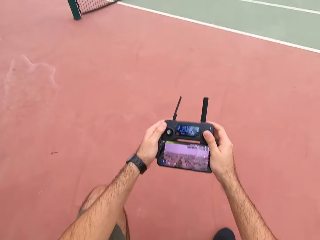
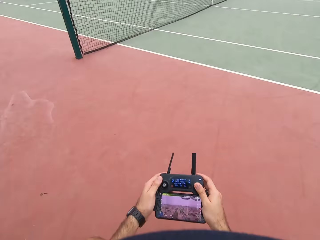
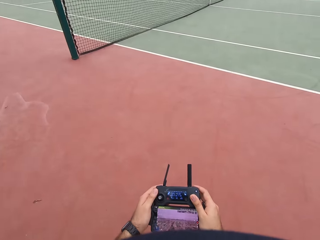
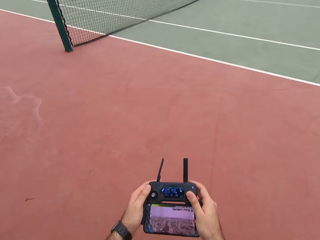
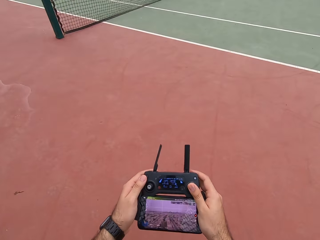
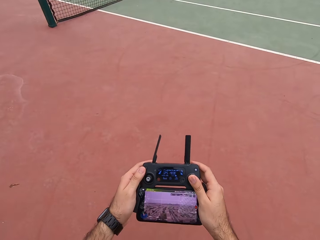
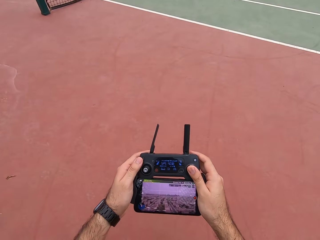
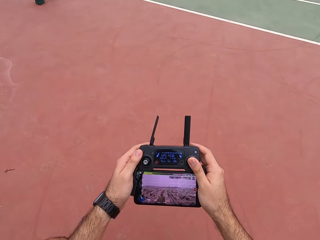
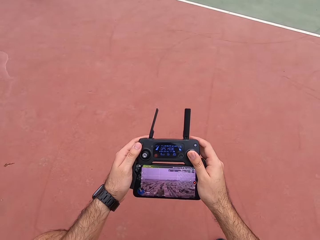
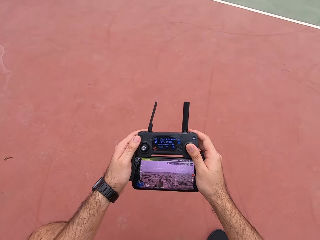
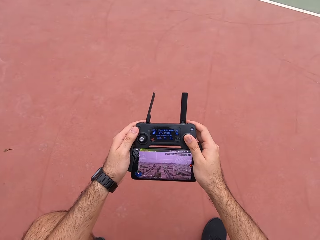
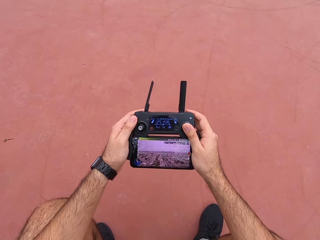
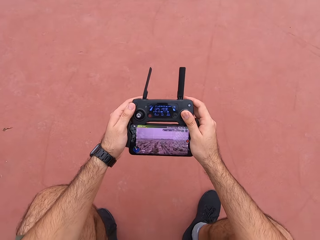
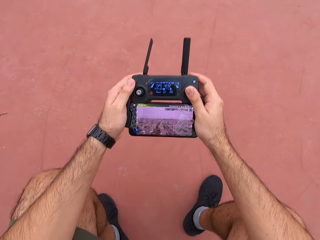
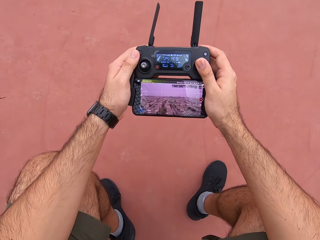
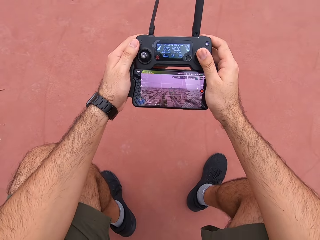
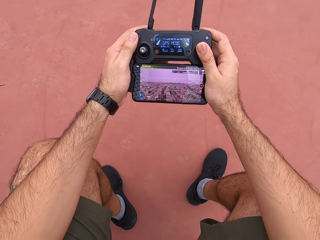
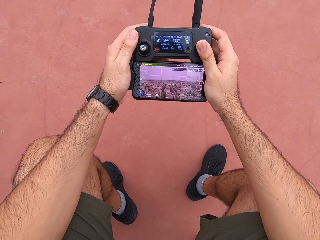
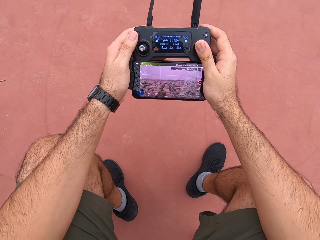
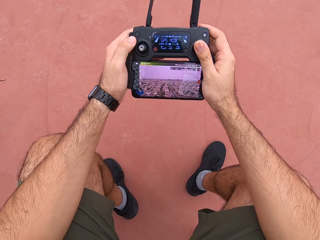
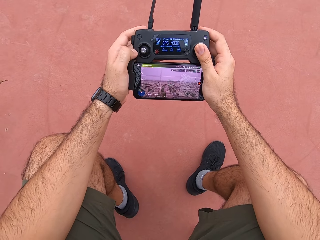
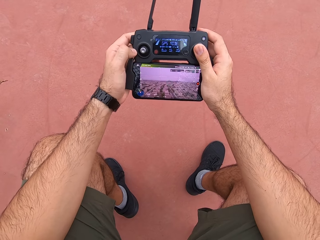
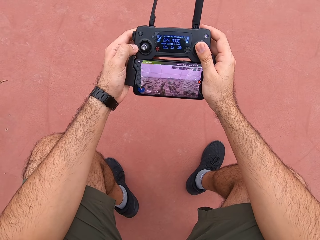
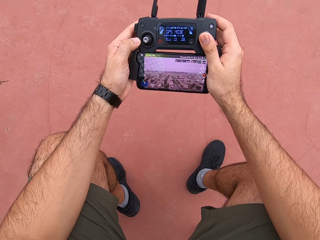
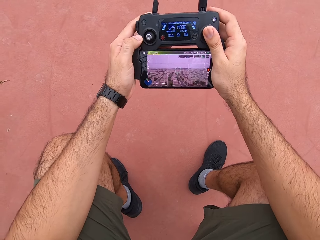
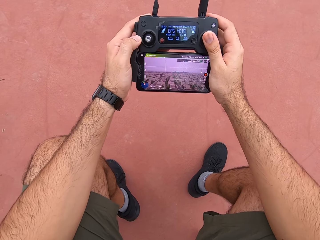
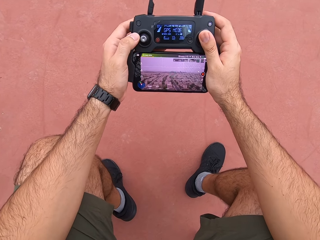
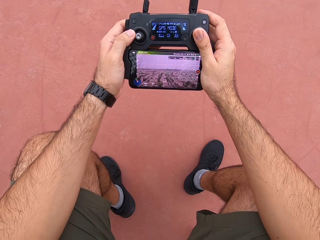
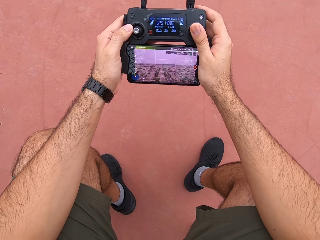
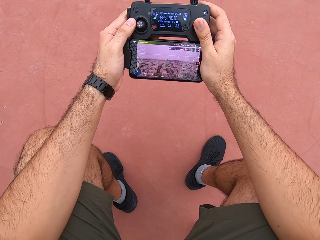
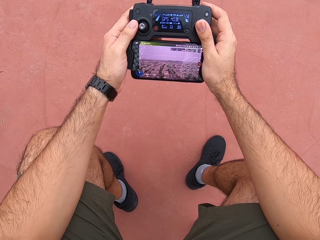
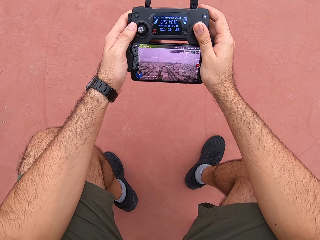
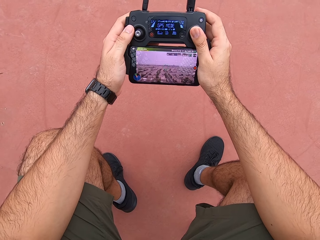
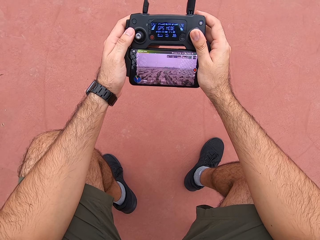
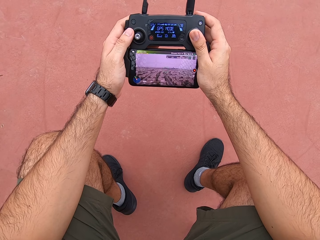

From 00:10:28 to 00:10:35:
The camera wearer uses the drone remote.

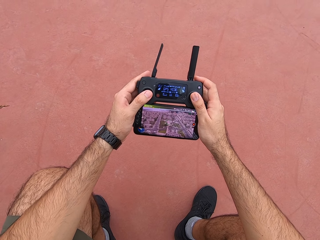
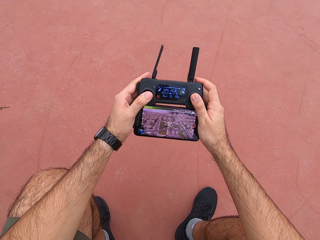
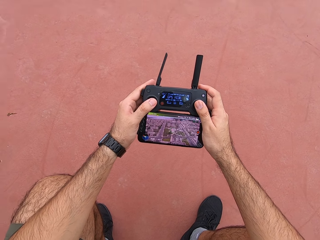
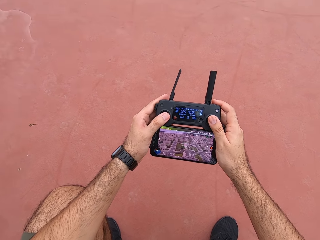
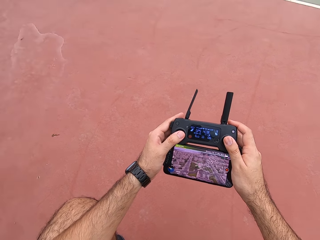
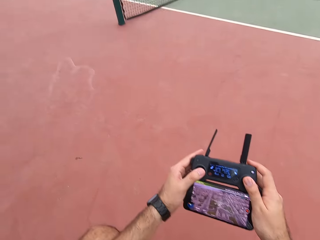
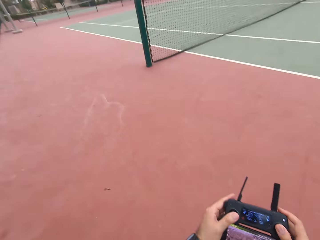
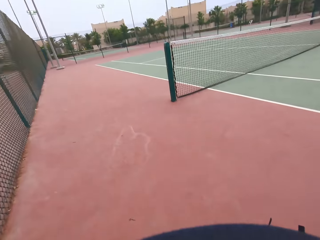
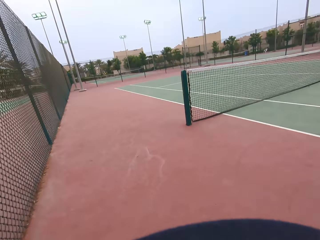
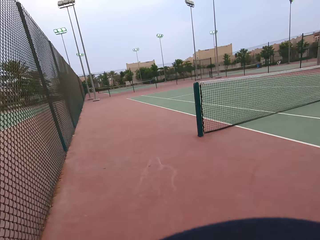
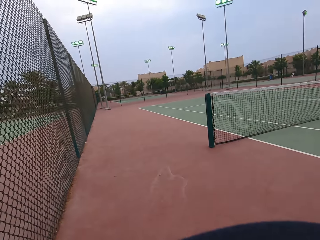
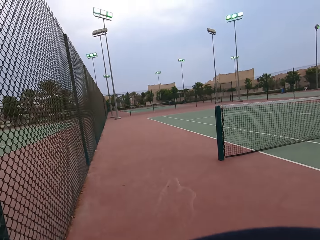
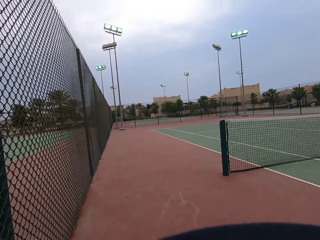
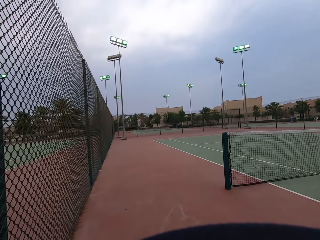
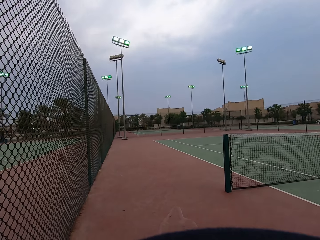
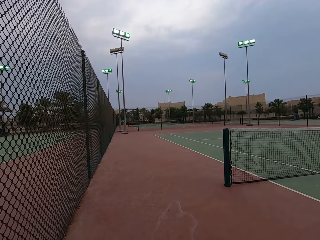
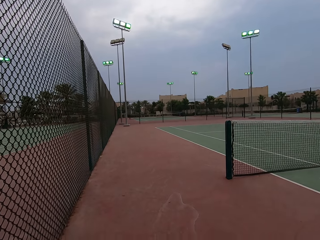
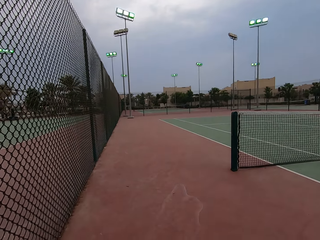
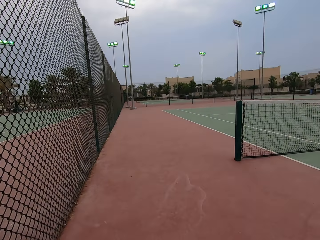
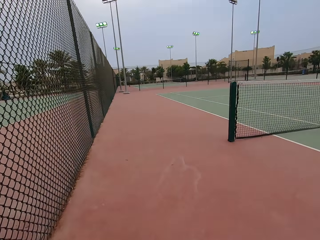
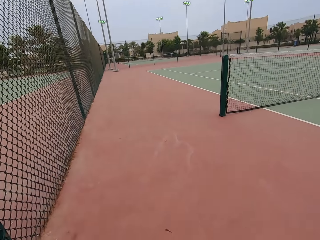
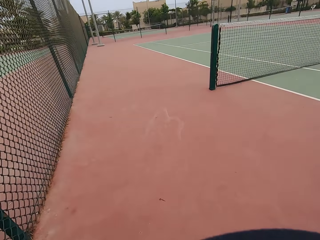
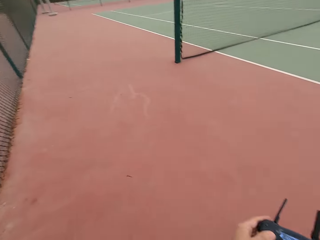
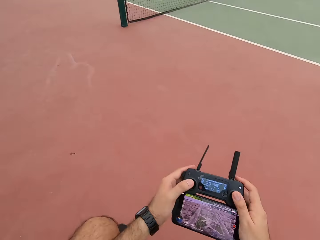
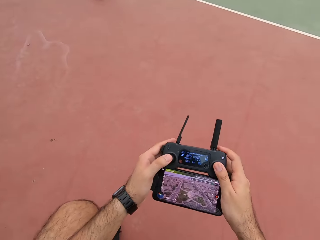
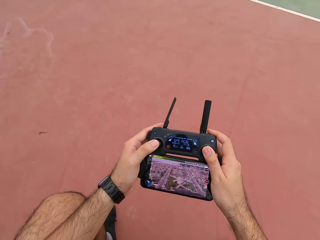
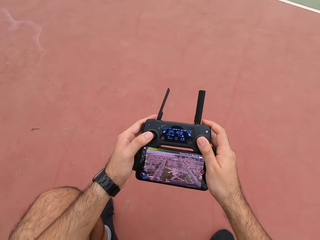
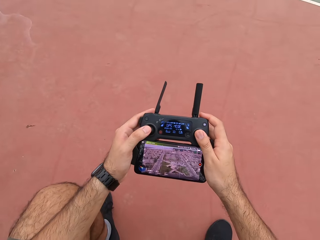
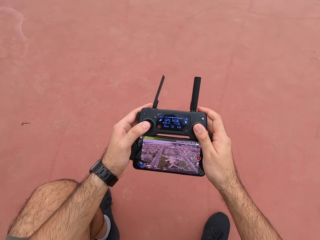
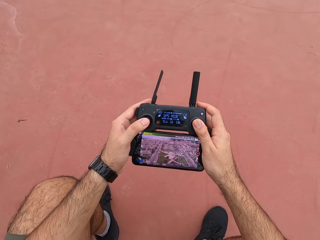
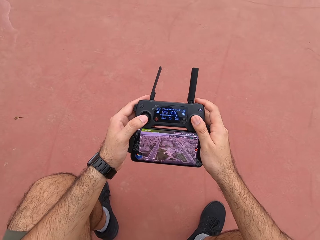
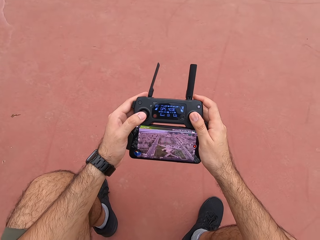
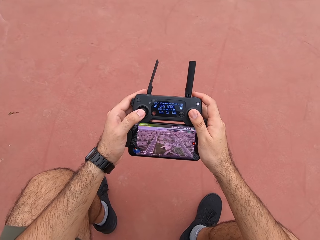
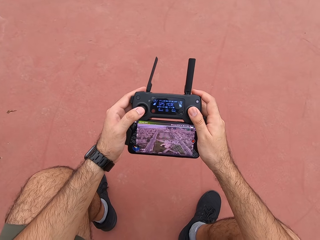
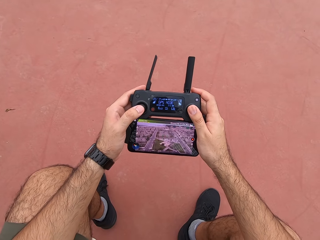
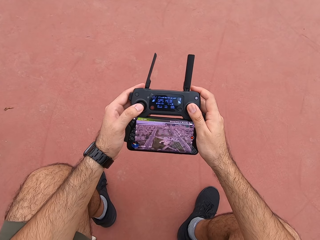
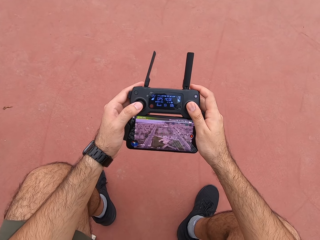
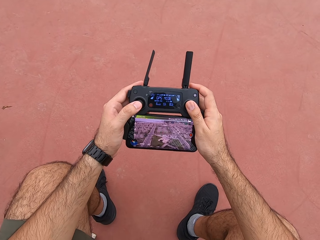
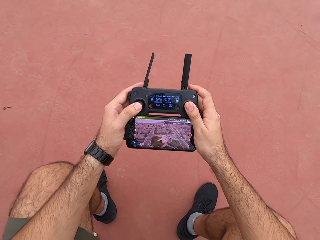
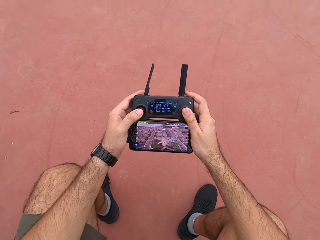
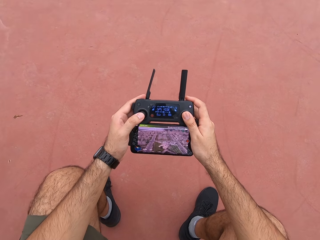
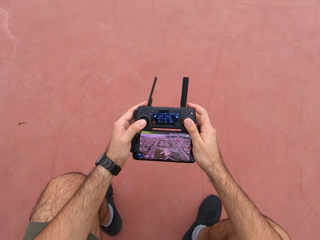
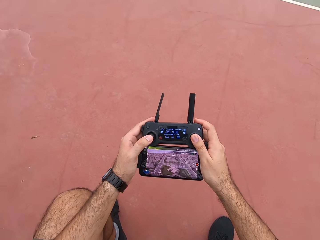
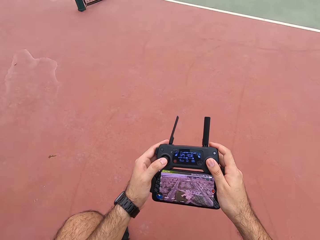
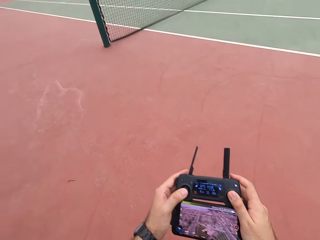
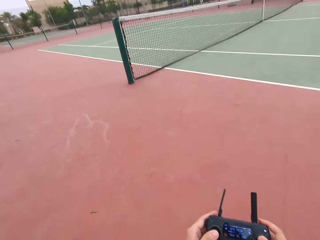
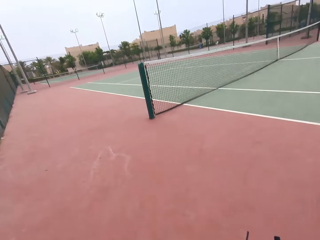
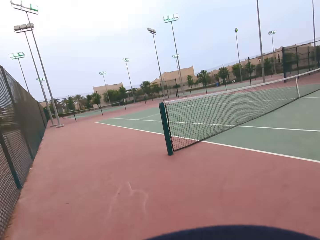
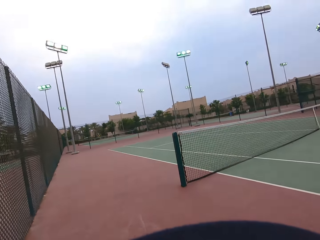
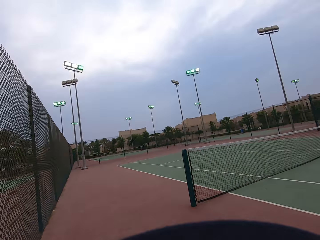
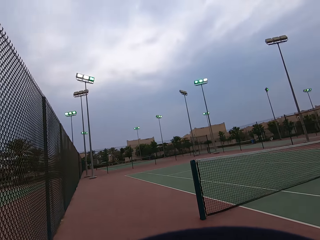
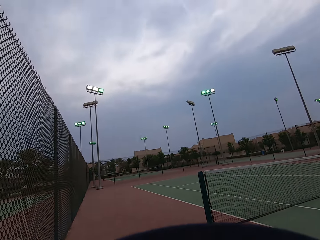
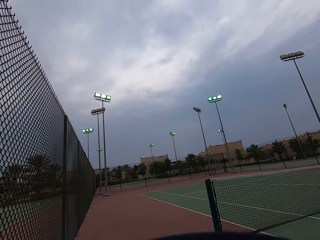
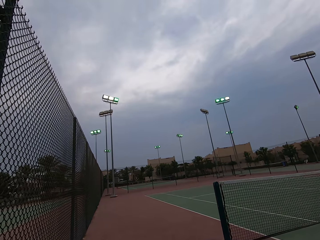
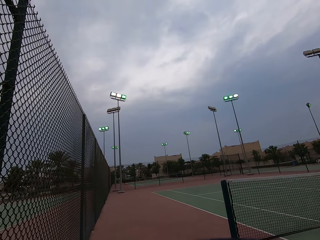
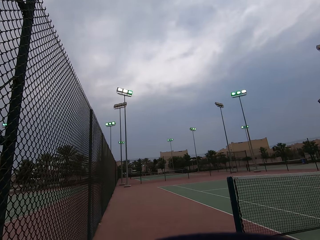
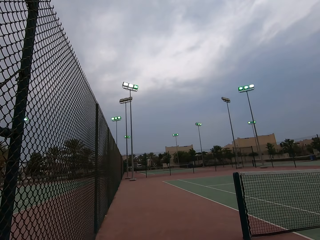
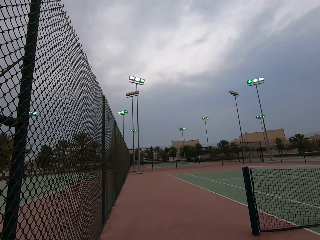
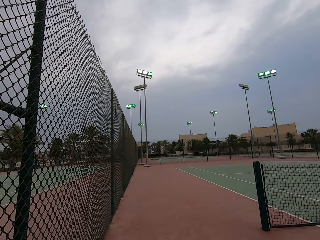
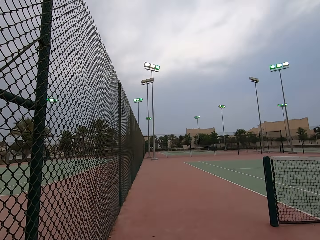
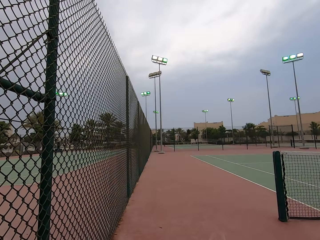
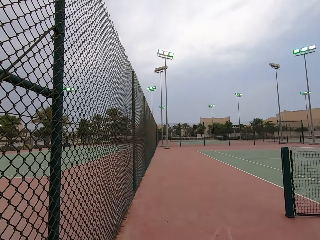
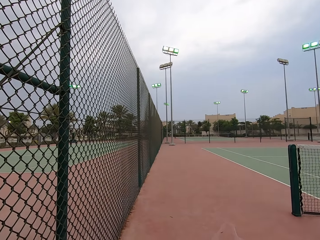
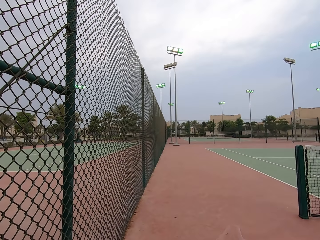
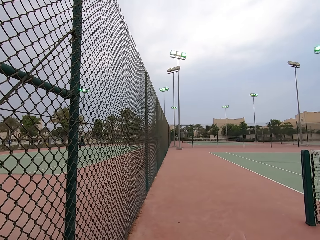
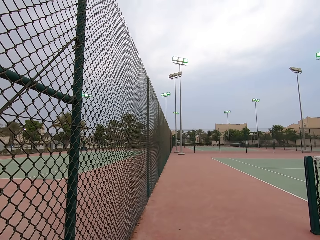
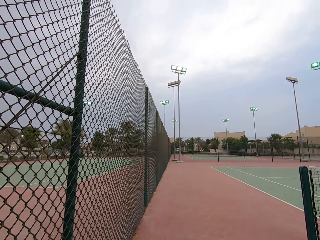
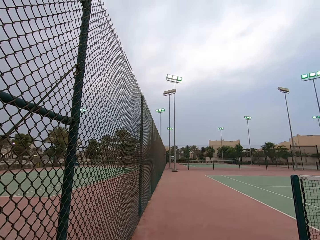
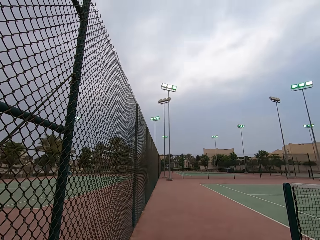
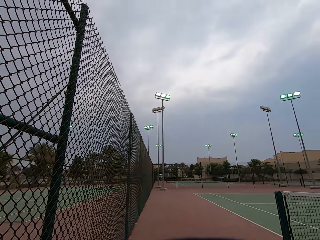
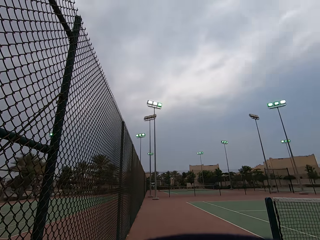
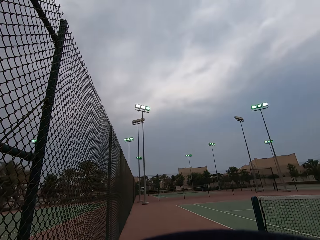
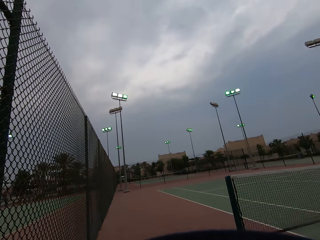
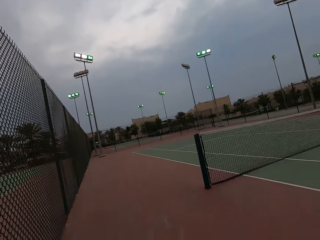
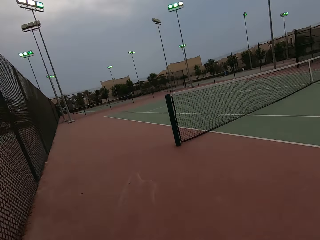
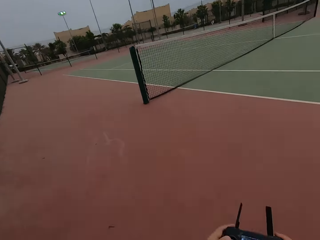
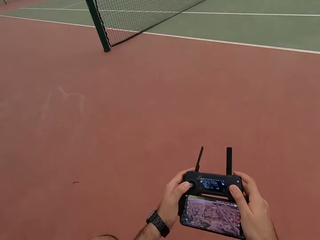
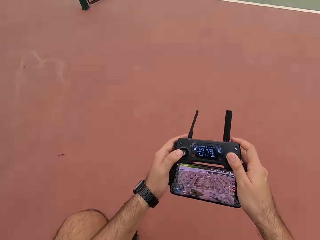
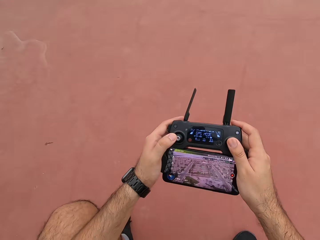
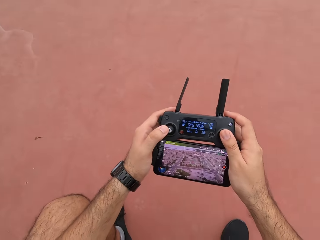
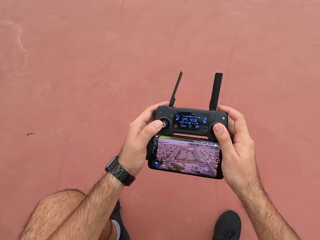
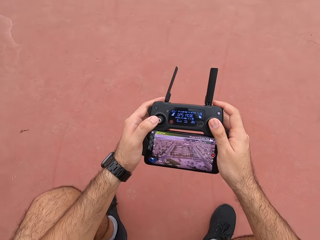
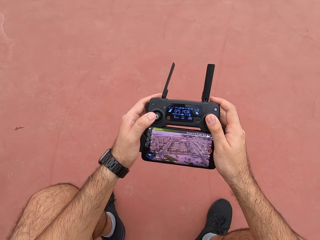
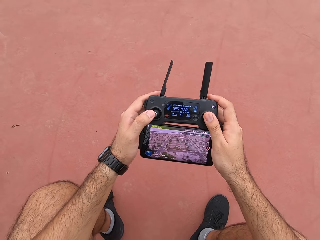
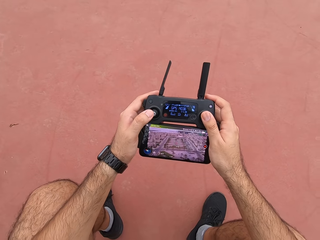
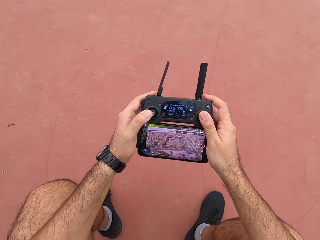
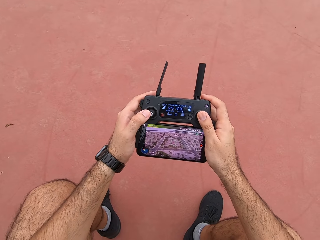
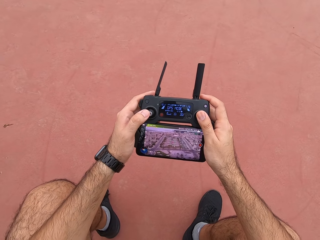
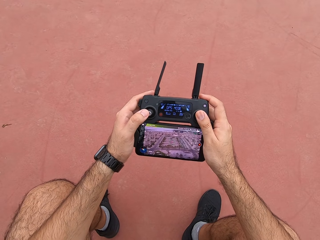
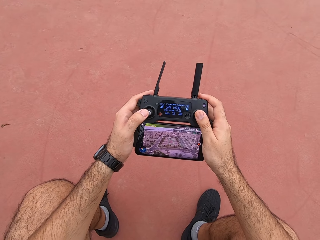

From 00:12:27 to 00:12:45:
The camera wearer looks on the left side. They stare at the drone. They operate the drone controller radio. They look on the left up side. They stare at the drone. They operate the drone controller radio.
